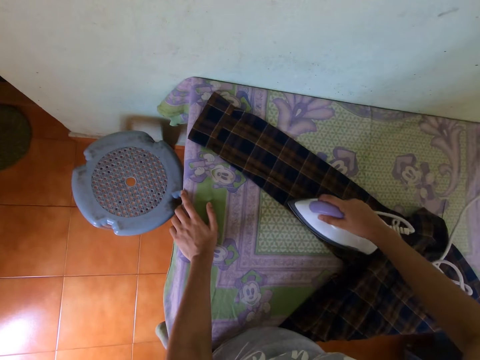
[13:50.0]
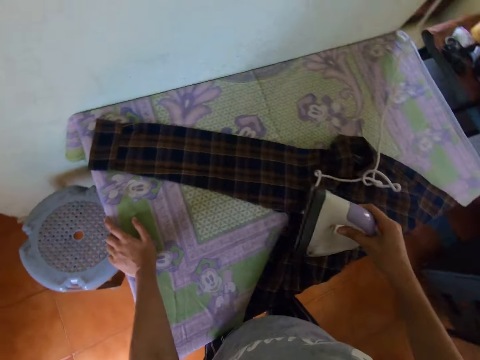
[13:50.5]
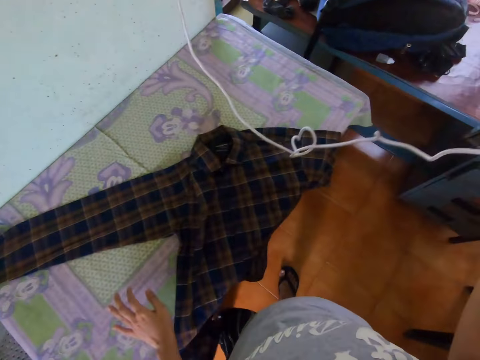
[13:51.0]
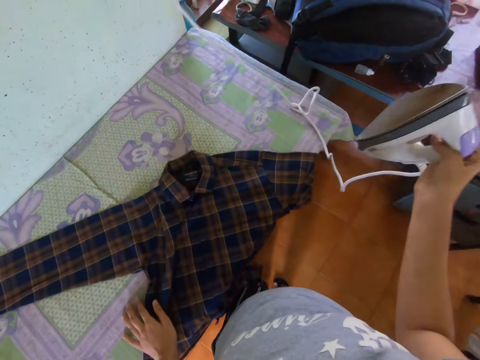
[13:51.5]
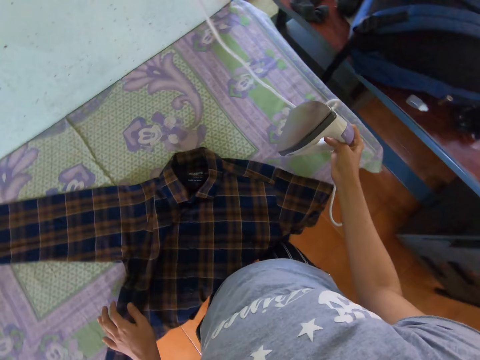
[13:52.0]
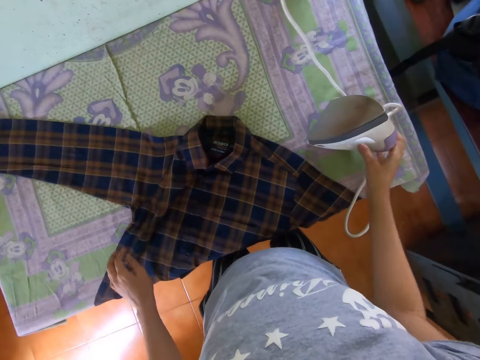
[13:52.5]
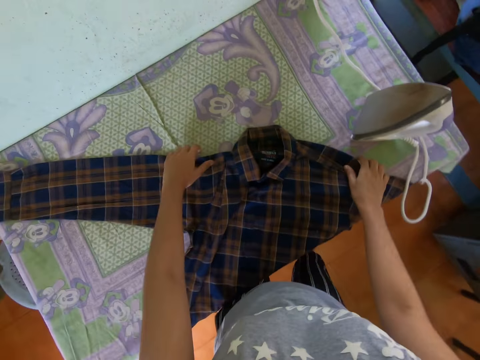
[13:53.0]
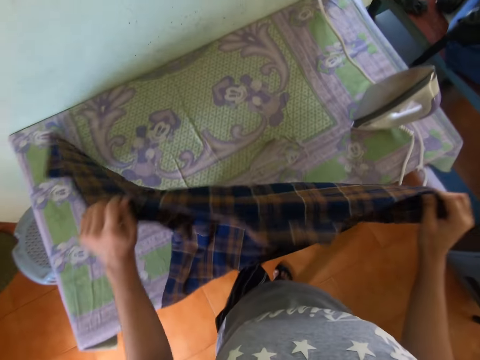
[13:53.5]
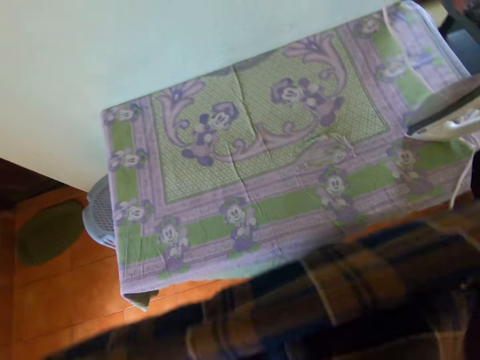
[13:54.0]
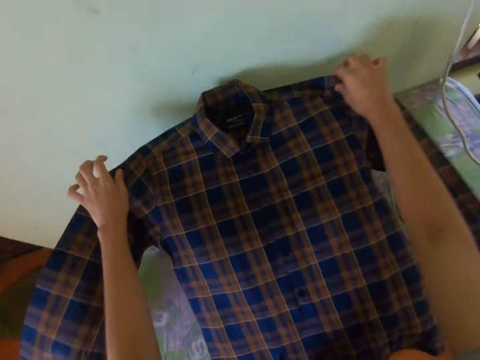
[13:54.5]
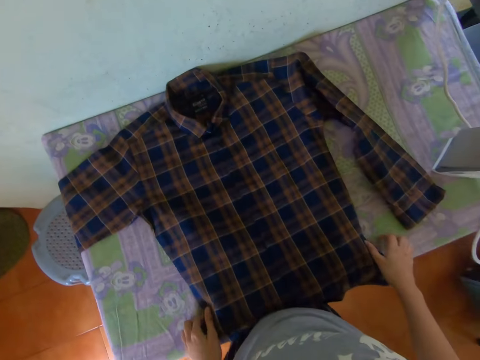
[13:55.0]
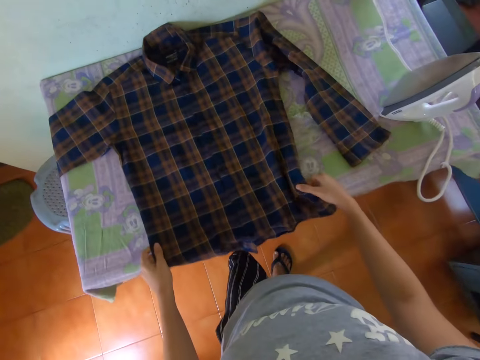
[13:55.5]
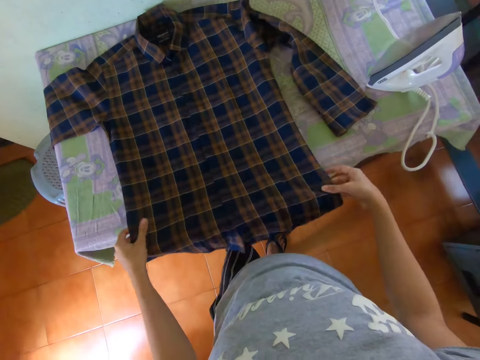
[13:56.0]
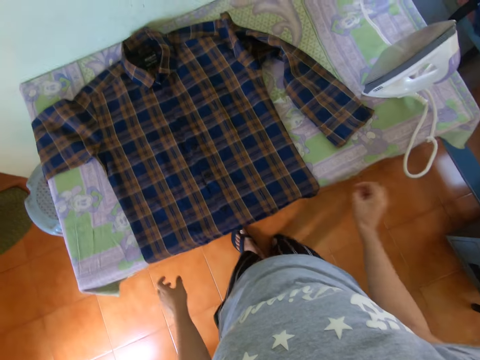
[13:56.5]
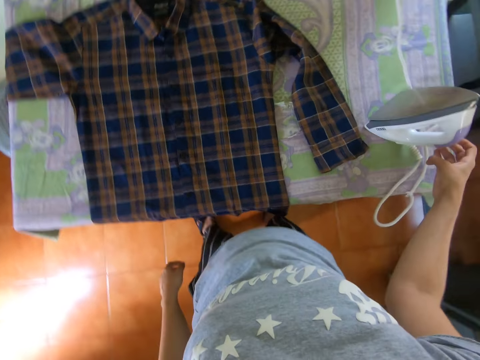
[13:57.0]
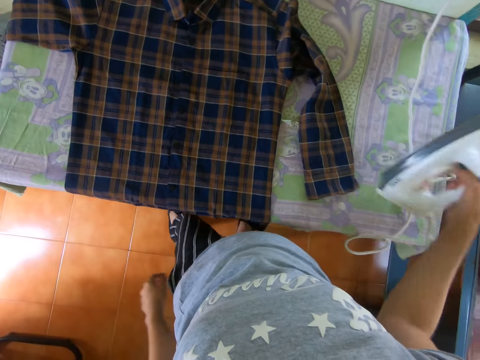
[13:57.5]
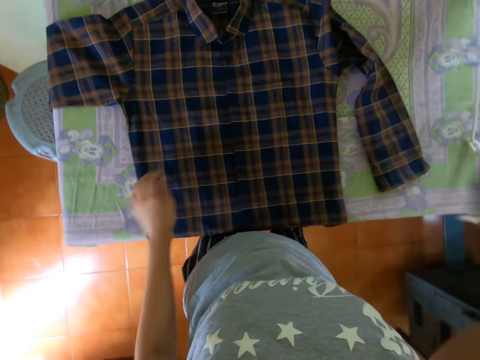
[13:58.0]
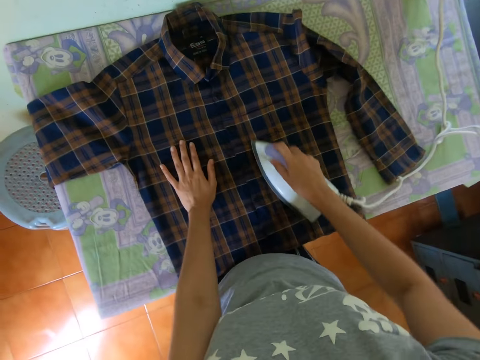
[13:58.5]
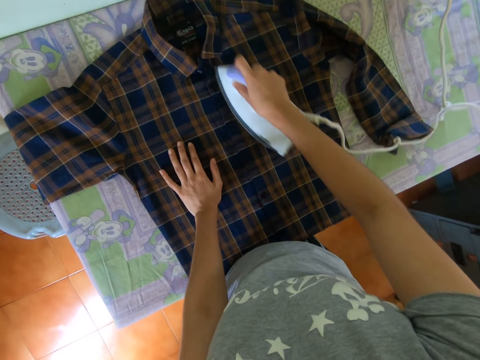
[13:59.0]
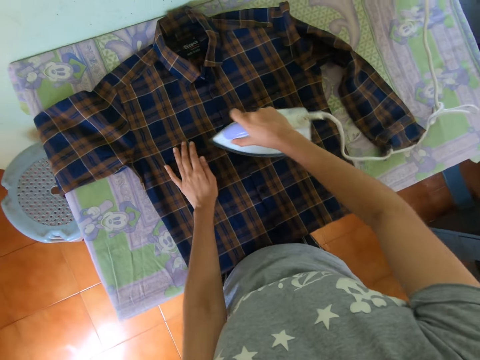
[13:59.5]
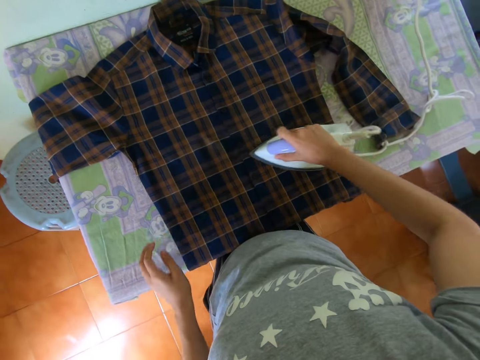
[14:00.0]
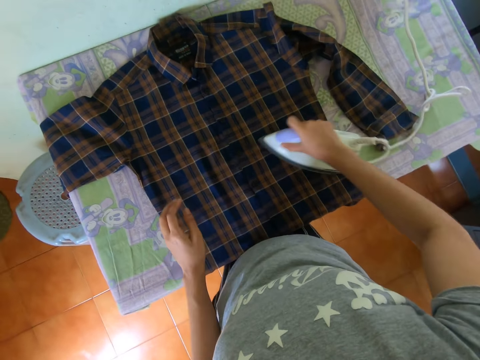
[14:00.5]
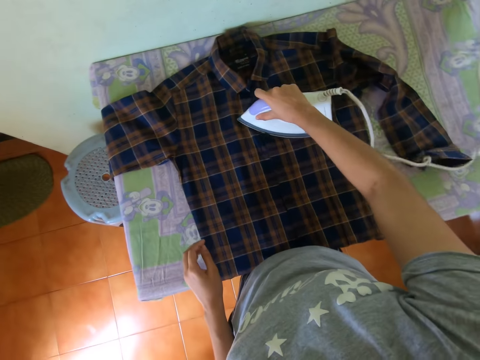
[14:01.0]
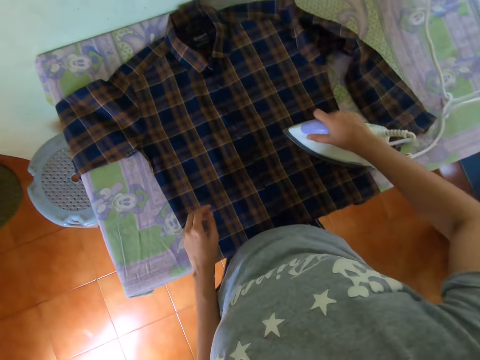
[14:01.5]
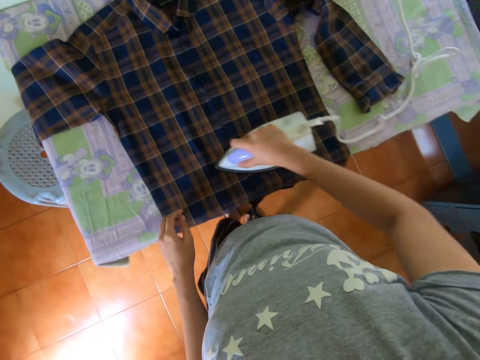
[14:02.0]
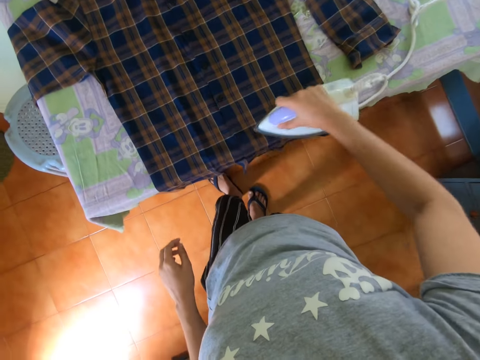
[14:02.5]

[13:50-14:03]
The camera wearer puts the iron box on the table. They lift the shirt. They fold the cloth with both hands. They put the shirt down. They pick the iron box. They put the iron box on the table. They pick the iron box again and iron the cloth with the iron box.

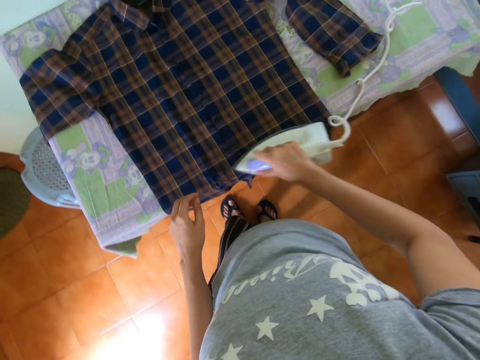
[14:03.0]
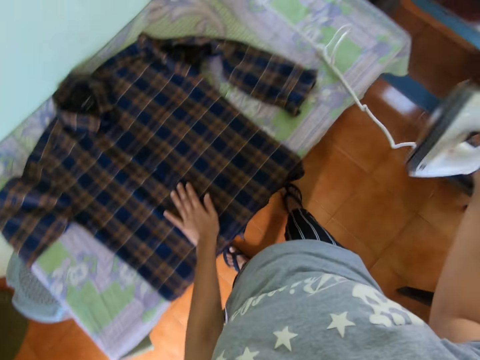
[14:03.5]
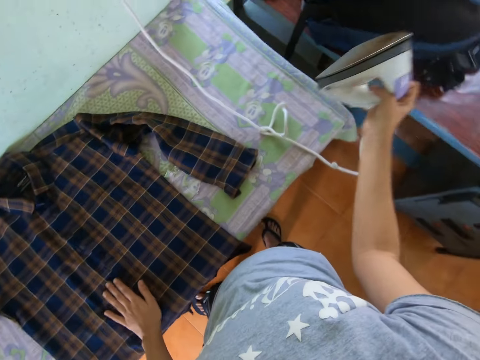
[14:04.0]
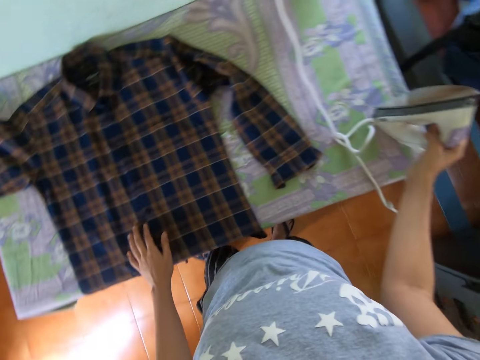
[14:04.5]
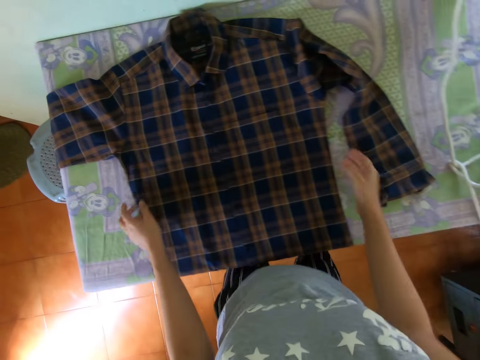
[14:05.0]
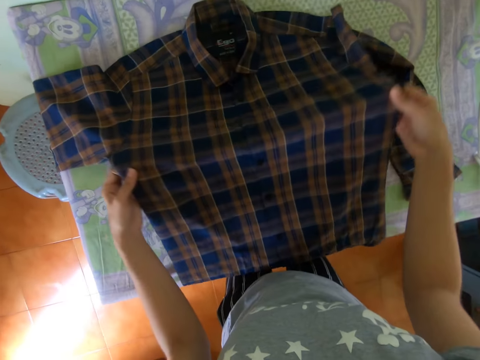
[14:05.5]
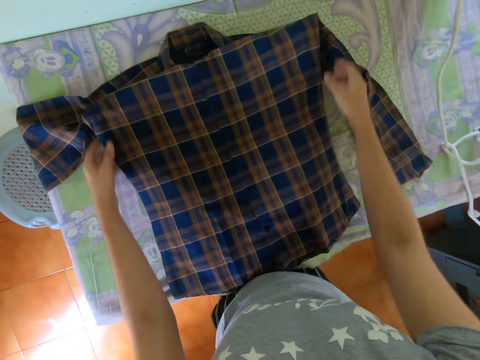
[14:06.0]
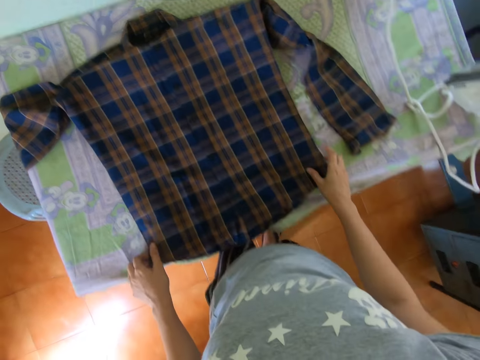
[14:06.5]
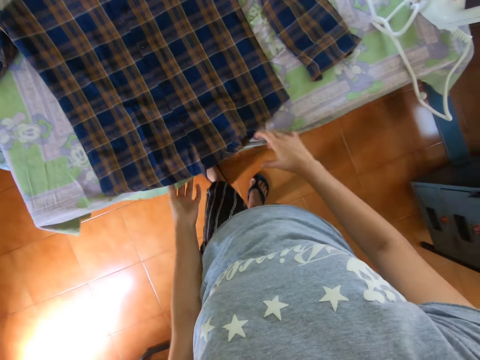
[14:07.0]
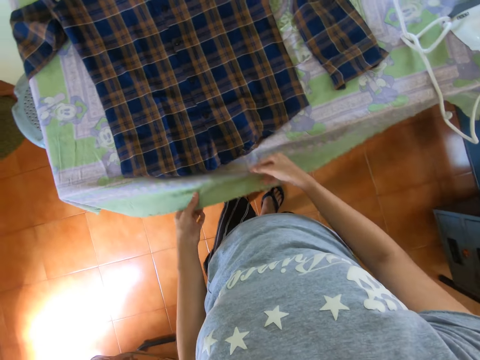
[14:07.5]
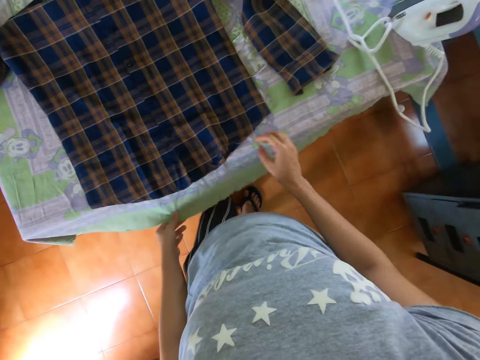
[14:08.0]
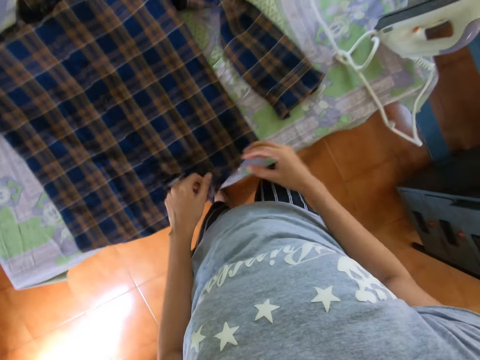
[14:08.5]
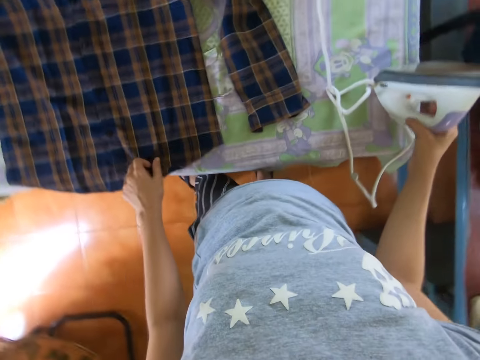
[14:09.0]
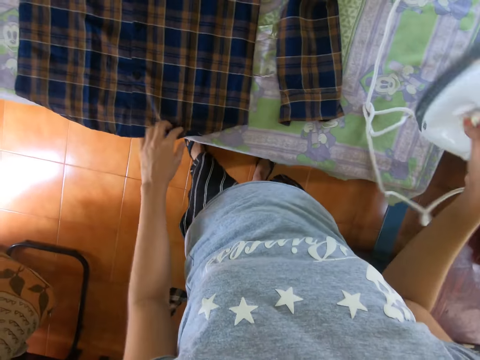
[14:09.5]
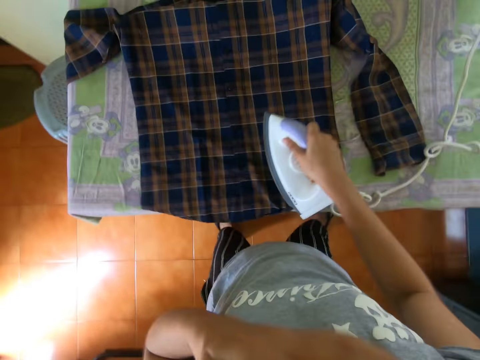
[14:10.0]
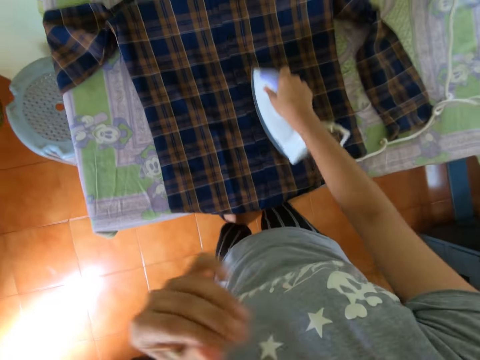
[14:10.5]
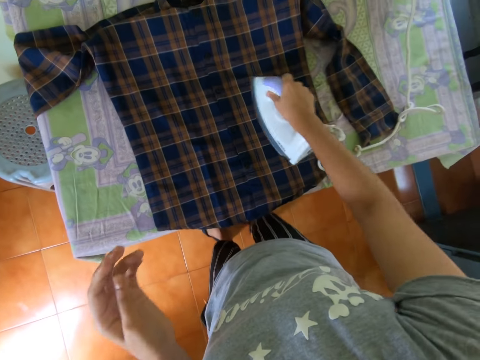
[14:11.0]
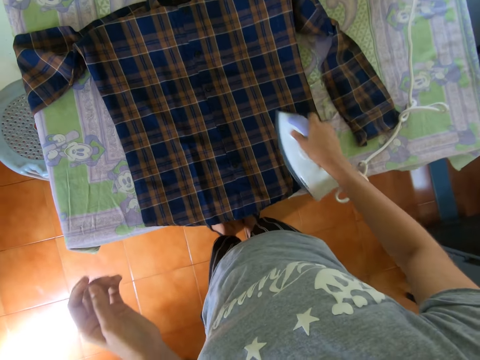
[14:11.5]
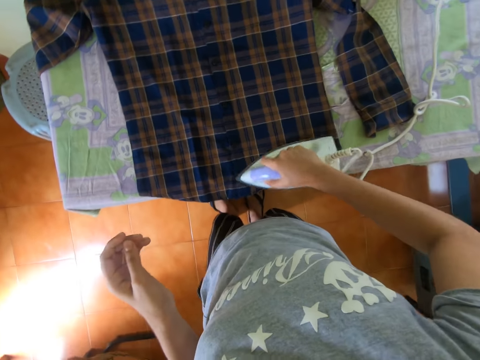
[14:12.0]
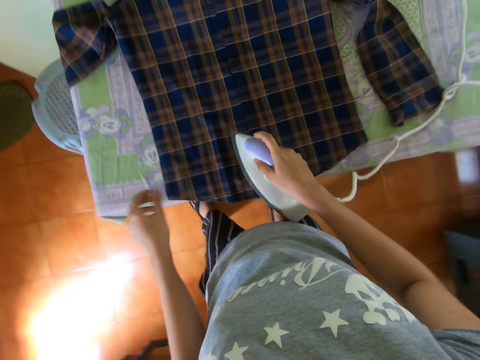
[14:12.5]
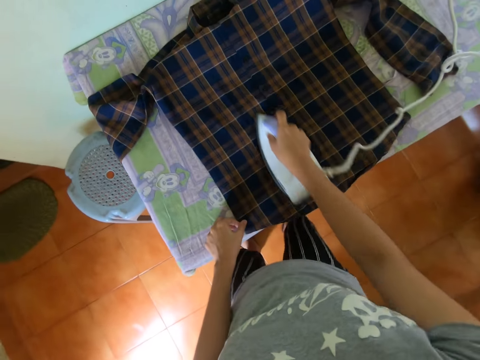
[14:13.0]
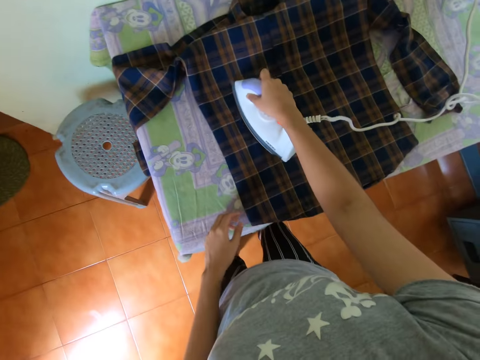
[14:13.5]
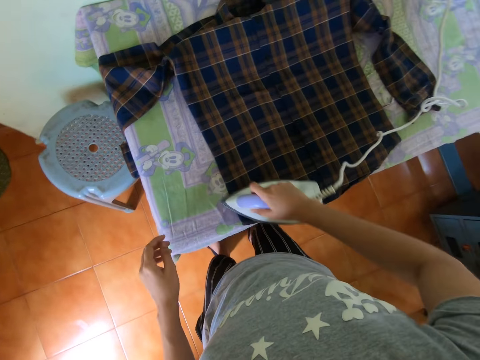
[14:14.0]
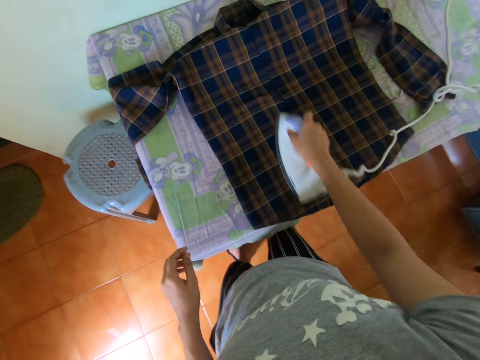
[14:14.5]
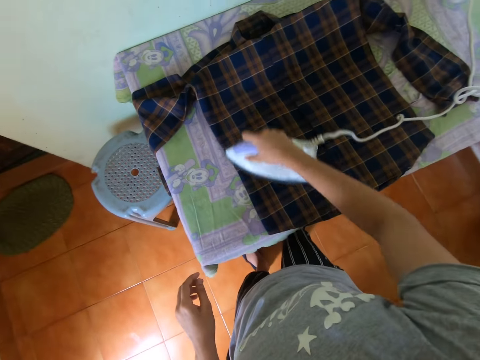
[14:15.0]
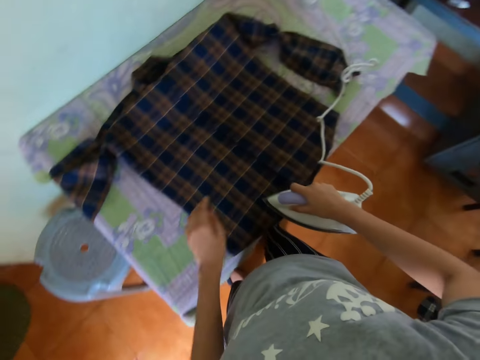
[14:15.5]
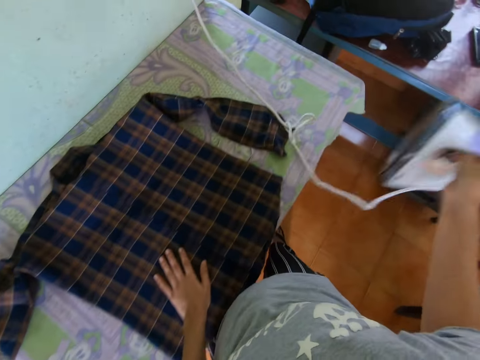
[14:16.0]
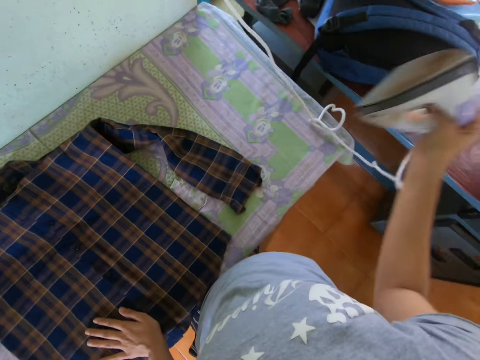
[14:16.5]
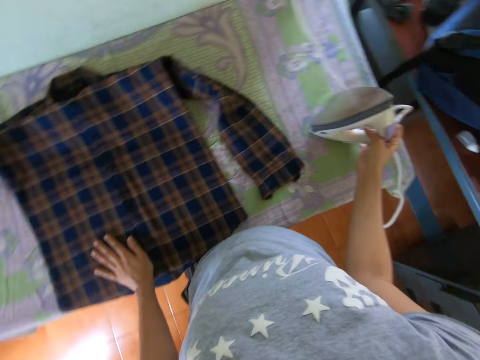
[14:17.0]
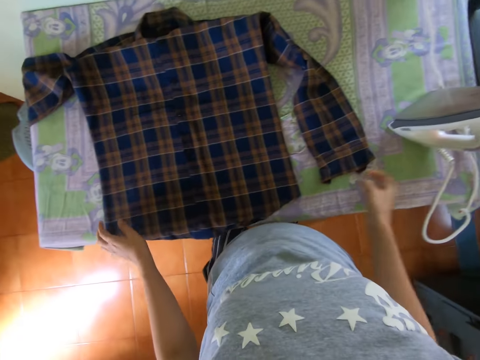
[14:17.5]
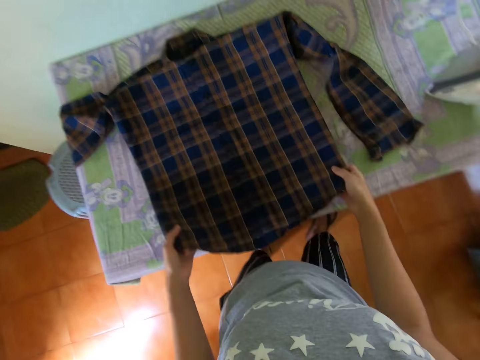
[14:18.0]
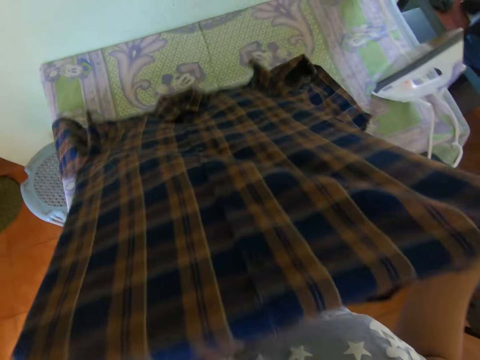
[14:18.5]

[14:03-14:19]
The camera wearer puts the iron box on the table. They fold the cloth with both hands. They set the table cloth well. They take the iron box from the table. They iron the cloth with the iron box. They put the iron box on the table.
